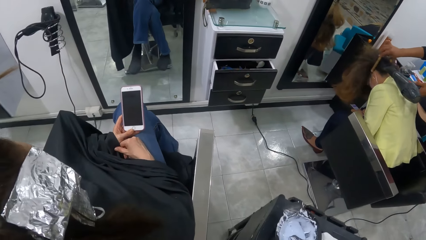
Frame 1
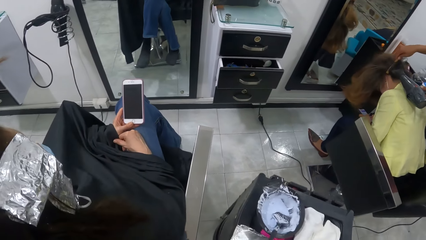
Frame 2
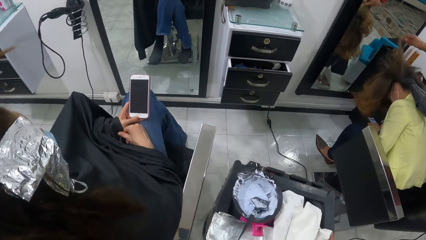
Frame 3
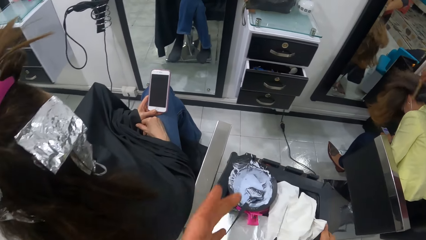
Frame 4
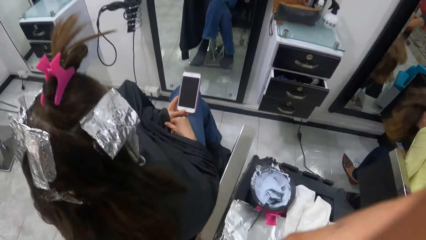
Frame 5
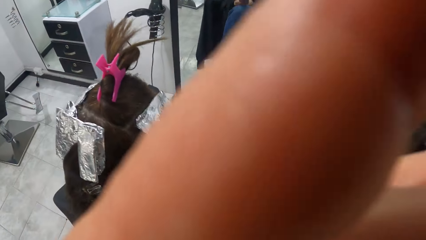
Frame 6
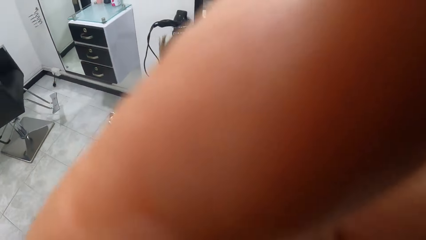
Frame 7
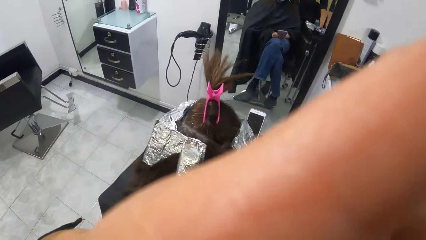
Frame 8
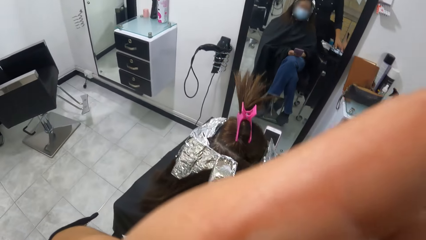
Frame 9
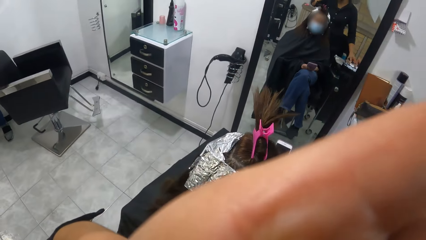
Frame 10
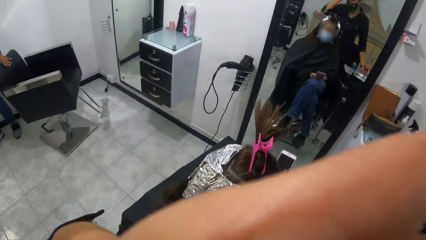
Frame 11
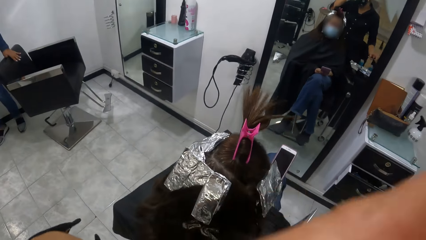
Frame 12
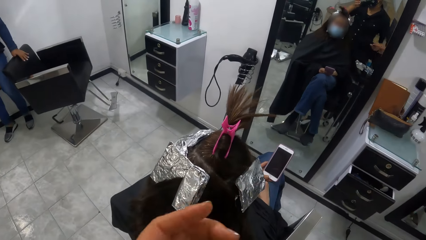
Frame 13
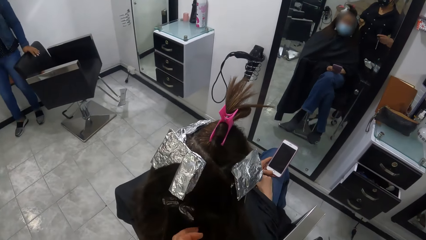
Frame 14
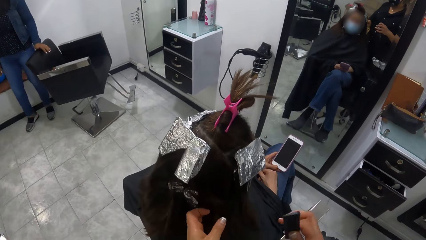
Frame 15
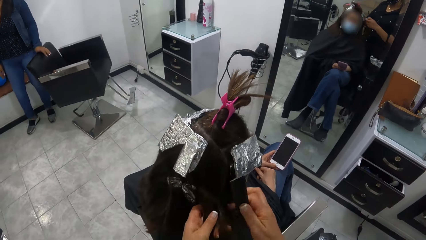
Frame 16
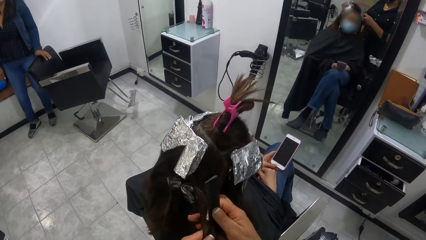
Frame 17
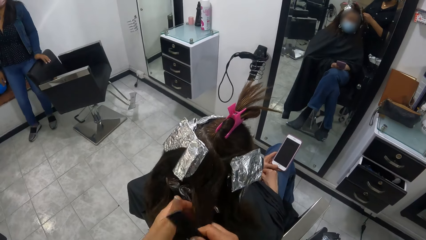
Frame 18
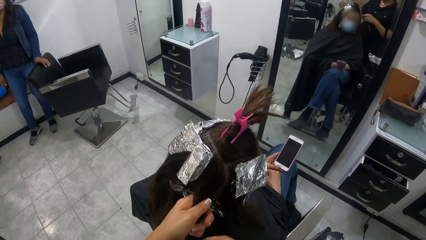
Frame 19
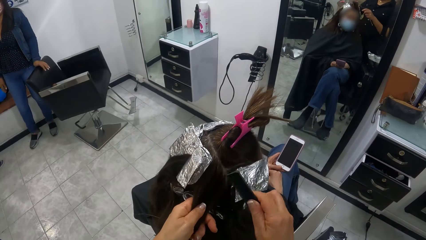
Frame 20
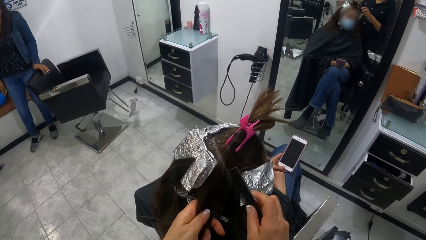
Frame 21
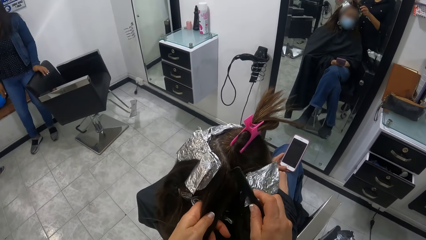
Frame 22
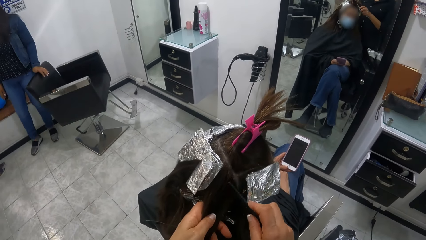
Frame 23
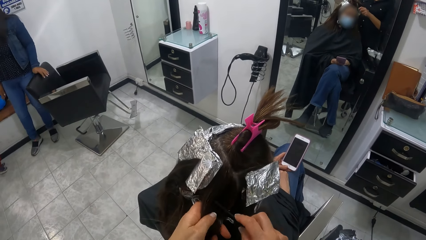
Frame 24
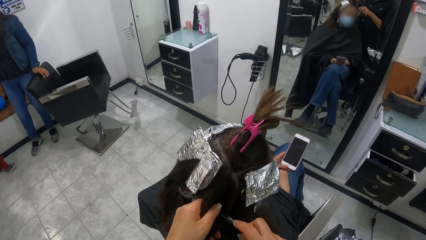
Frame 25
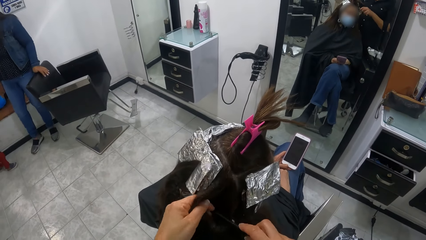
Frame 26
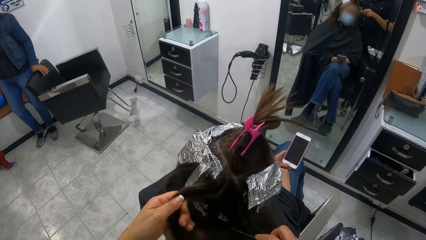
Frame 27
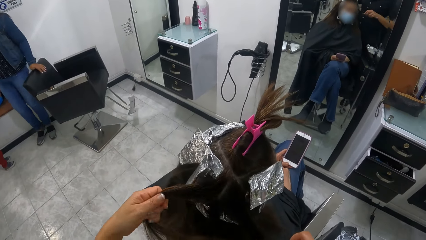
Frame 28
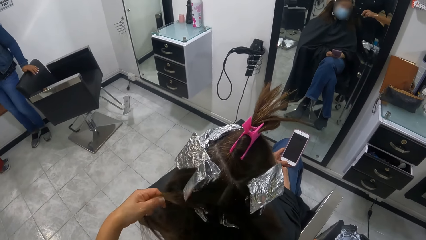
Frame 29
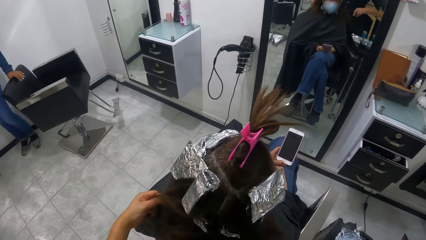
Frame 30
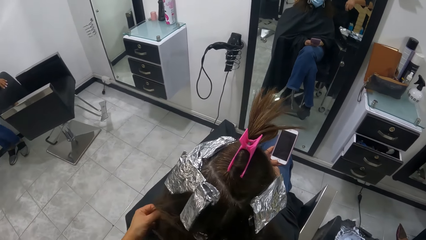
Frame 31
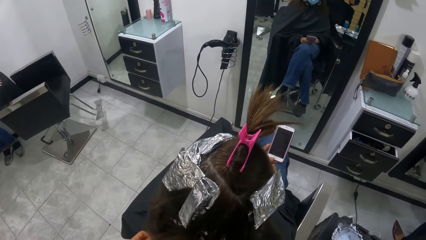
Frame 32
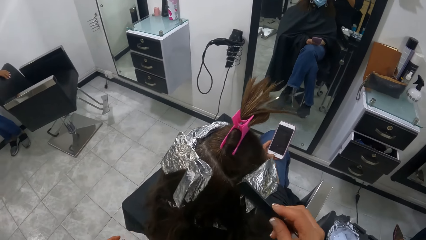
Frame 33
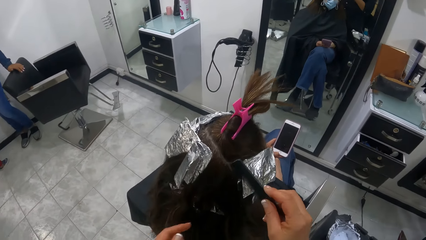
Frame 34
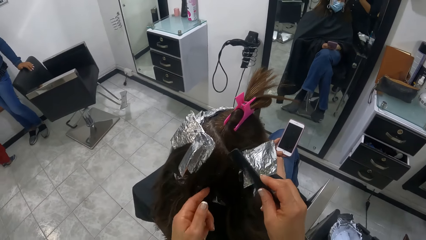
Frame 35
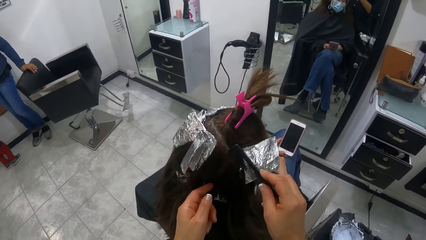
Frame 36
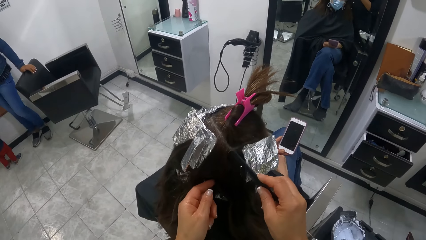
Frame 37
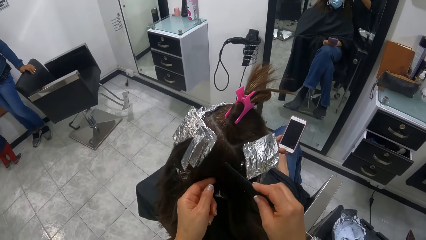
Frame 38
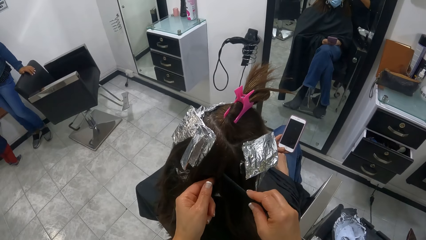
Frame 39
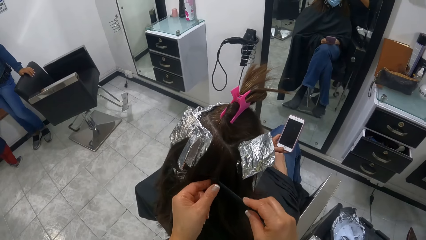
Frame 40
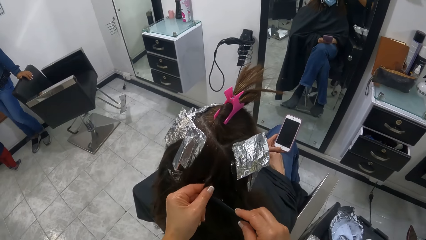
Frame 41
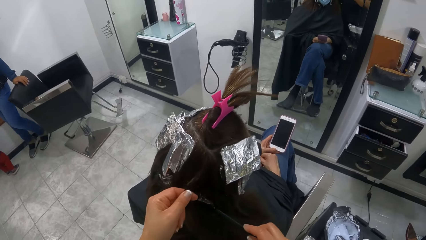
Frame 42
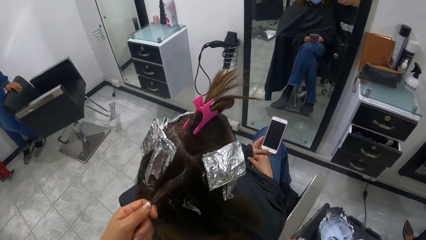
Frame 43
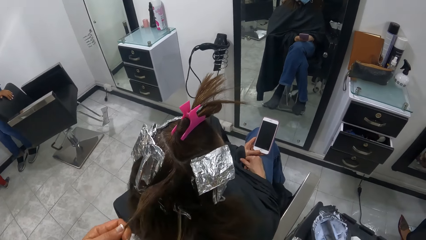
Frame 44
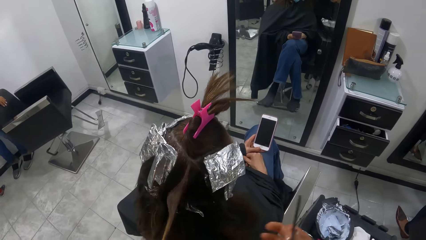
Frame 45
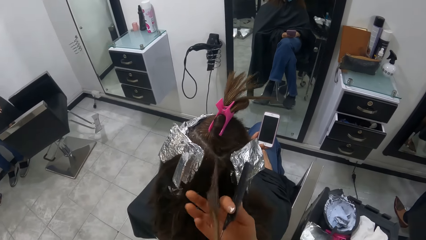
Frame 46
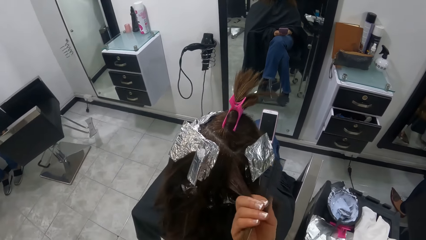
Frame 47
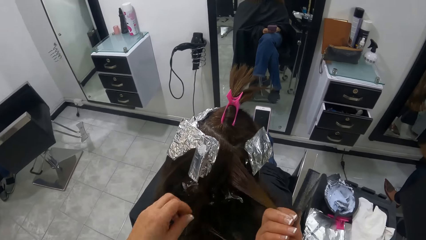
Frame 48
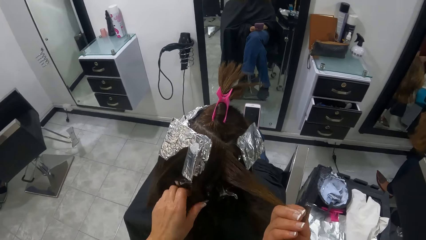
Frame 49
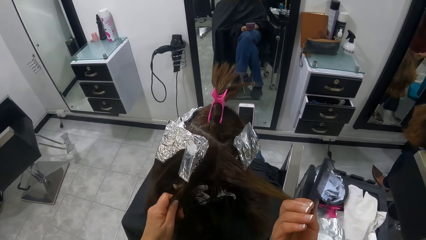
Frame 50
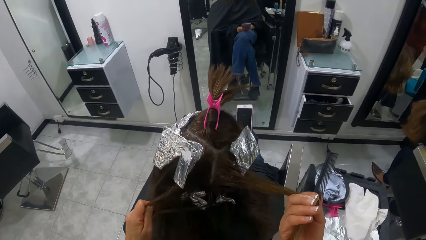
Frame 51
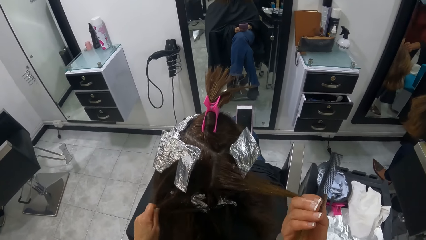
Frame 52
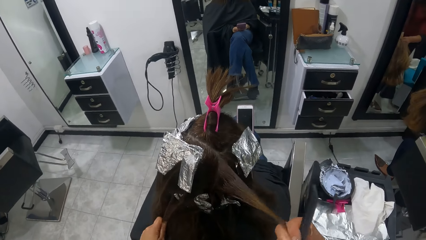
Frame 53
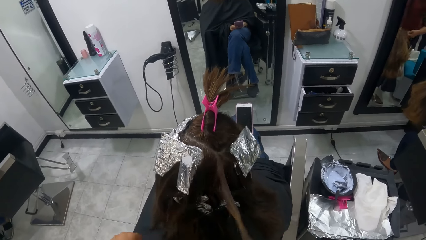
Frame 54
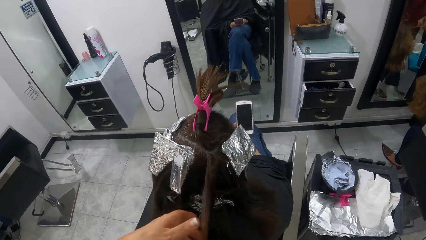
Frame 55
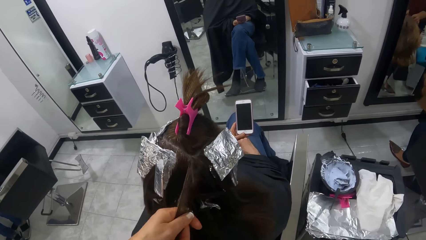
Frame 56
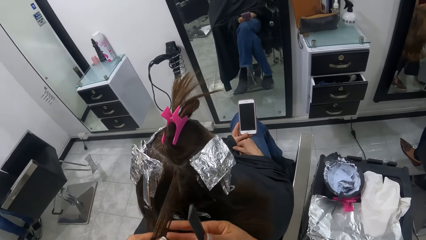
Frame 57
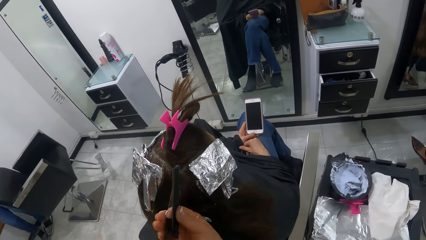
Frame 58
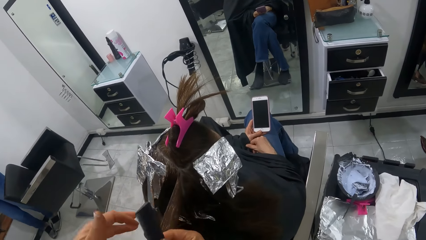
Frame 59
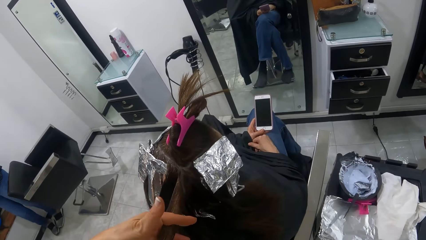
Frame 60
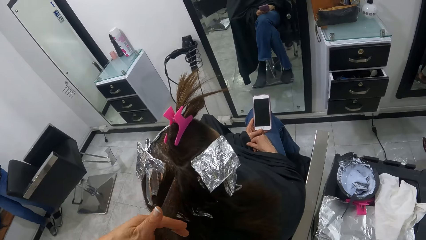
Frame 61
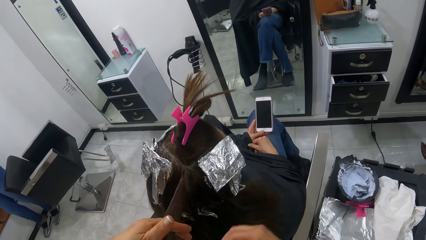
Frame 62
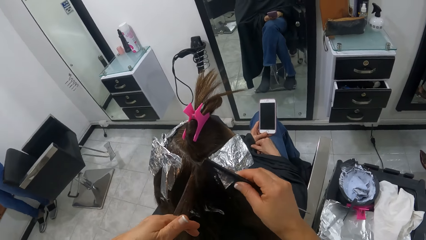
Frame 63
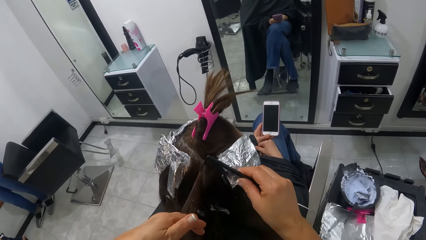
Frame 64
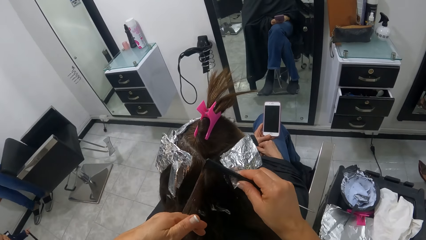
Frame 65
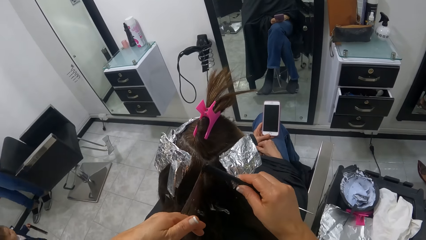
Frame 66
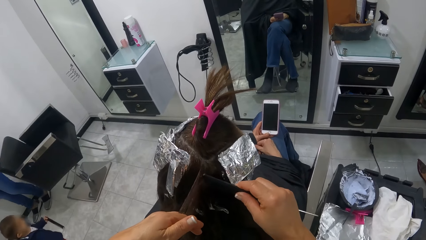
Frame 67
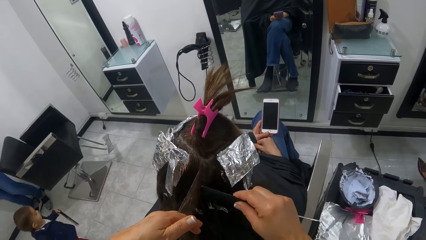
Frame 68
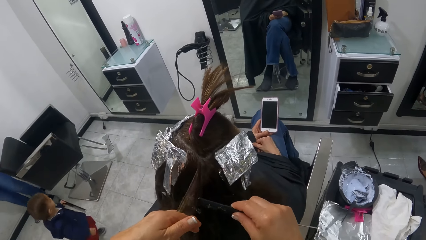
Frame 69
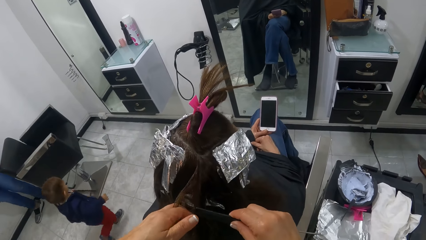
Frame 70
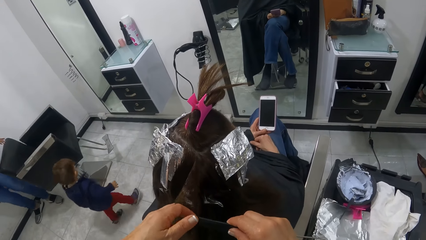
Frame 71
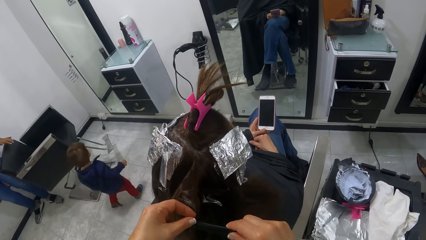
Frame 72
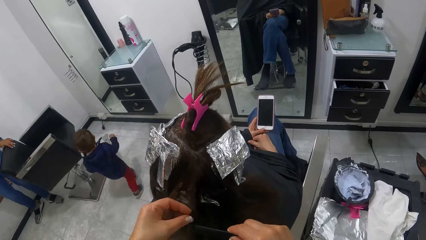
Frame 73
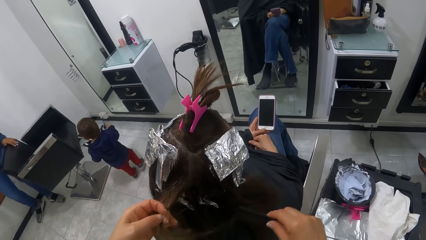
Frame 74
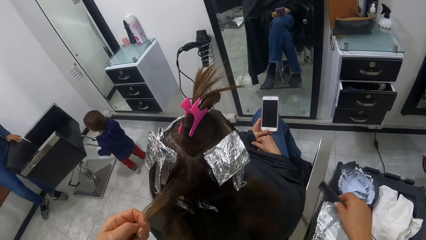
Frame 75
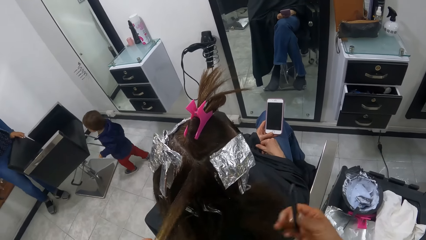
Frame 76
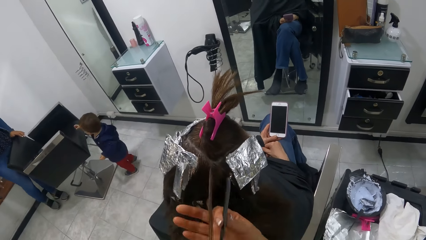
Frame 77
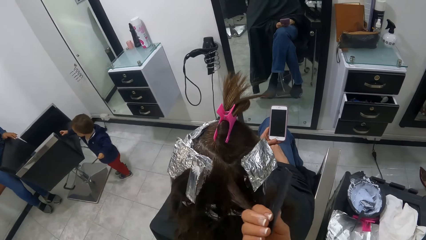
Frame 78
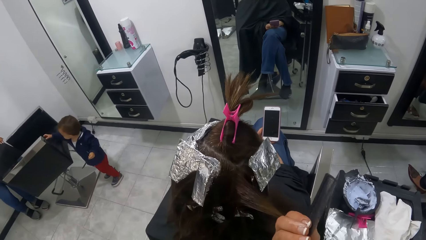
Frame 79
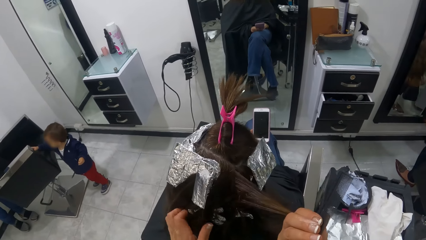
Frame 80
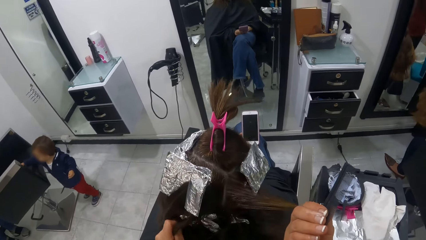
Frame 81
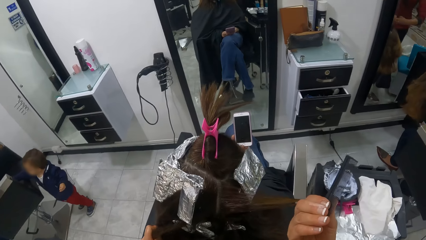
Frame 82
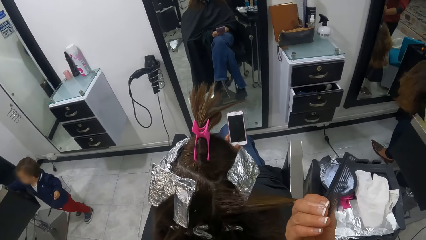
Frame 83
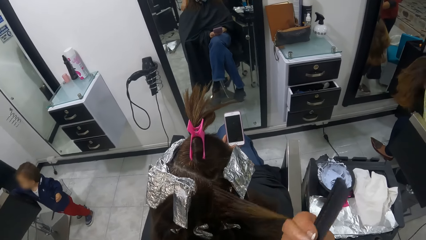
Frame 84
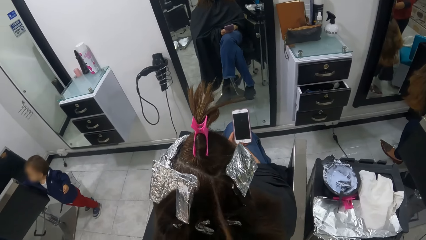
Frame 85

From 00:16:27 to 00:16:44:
The camera wearer moves the salon trolley. She adjusts the camera on her head with her left hand. She picks up the comb on the stand with her right hand. A woman holds a chair in the salon with her left hand. The camera wearer parts the hair of another woman with the parting comb in her right hand. A boy runs around the salon.
